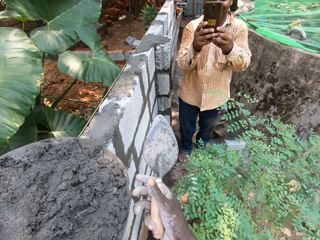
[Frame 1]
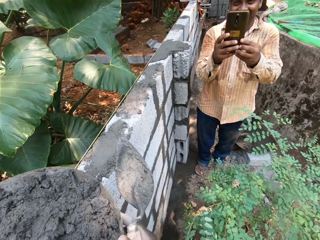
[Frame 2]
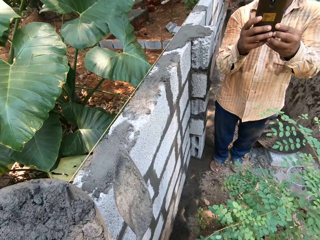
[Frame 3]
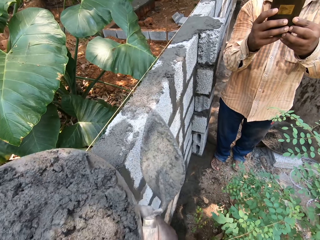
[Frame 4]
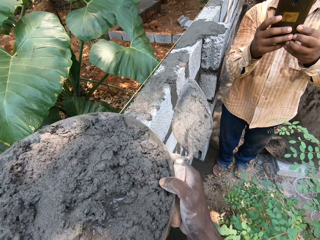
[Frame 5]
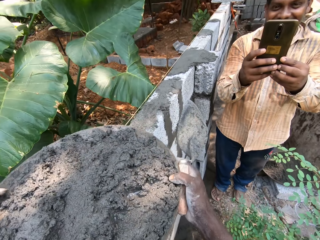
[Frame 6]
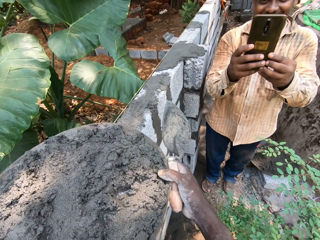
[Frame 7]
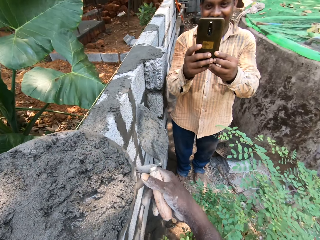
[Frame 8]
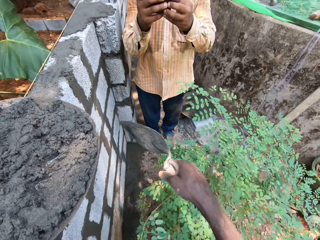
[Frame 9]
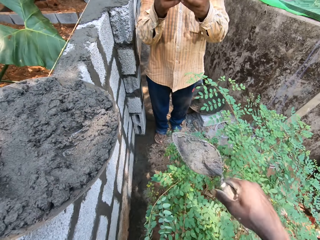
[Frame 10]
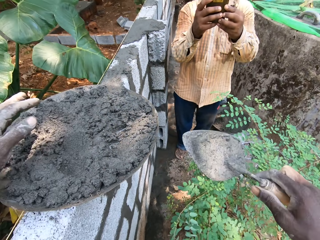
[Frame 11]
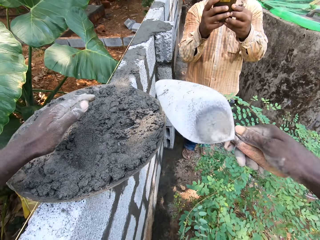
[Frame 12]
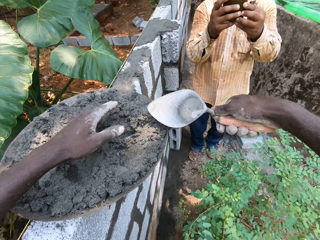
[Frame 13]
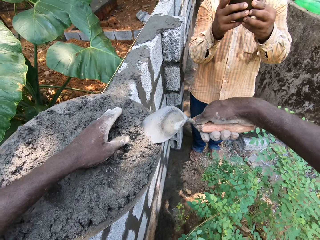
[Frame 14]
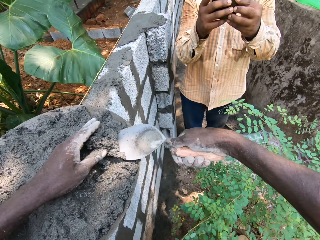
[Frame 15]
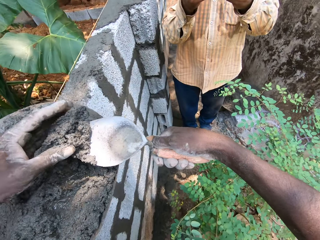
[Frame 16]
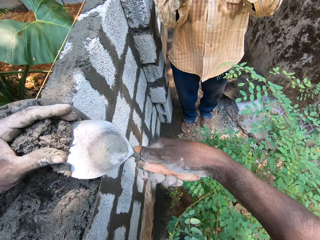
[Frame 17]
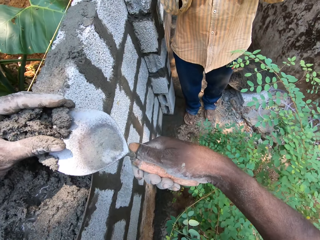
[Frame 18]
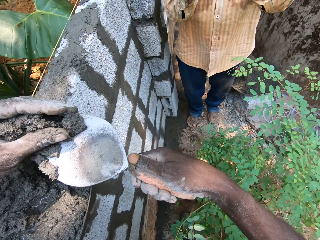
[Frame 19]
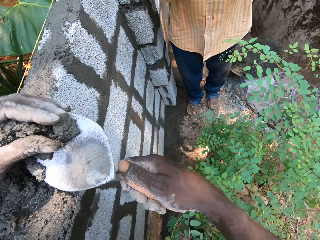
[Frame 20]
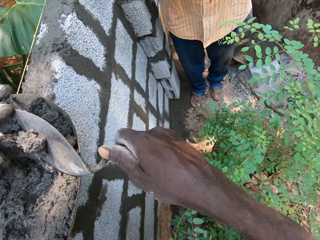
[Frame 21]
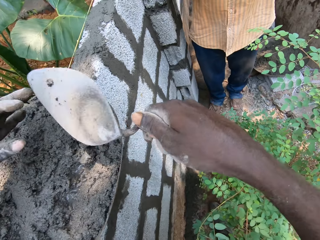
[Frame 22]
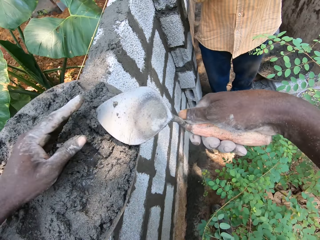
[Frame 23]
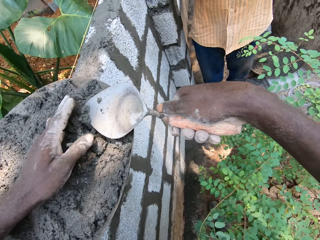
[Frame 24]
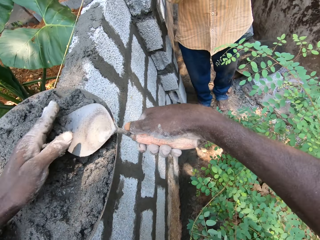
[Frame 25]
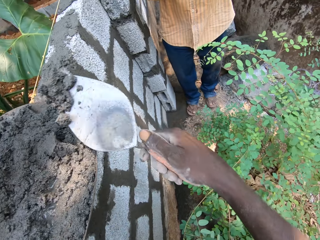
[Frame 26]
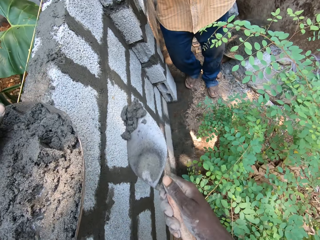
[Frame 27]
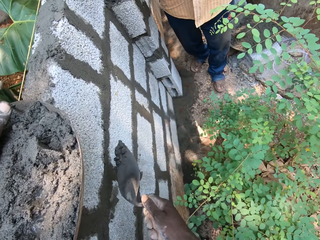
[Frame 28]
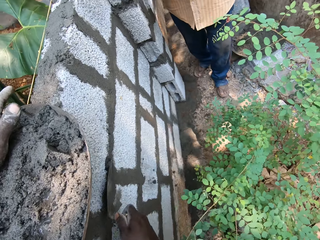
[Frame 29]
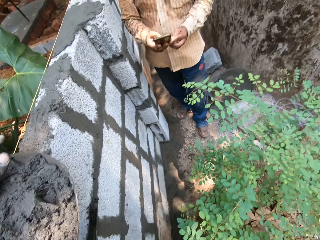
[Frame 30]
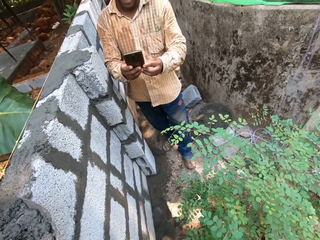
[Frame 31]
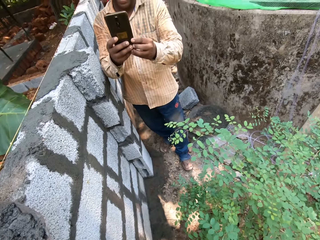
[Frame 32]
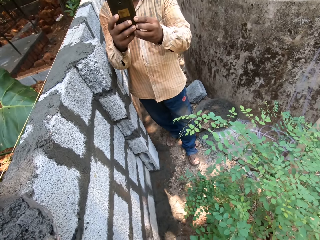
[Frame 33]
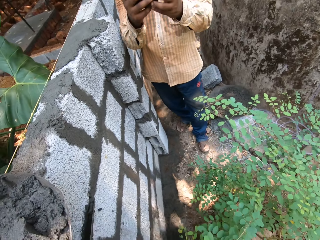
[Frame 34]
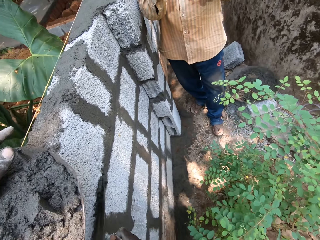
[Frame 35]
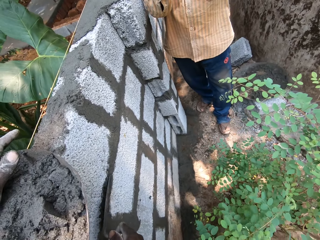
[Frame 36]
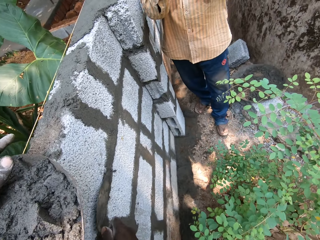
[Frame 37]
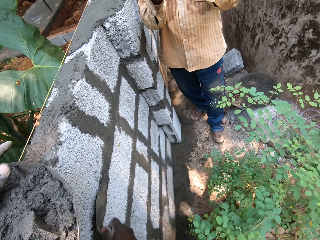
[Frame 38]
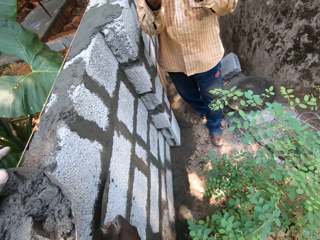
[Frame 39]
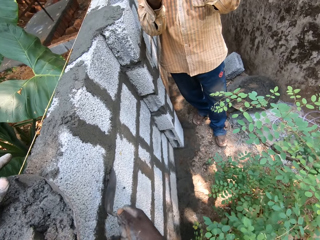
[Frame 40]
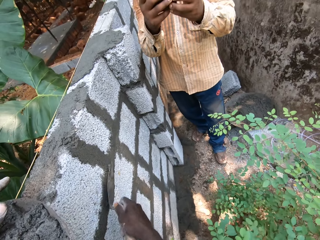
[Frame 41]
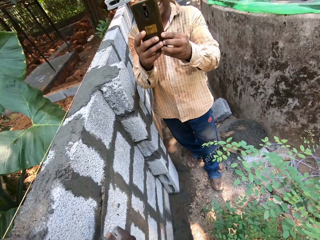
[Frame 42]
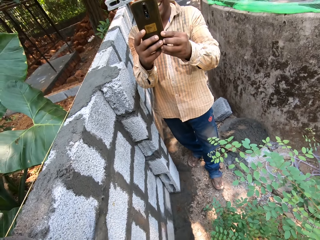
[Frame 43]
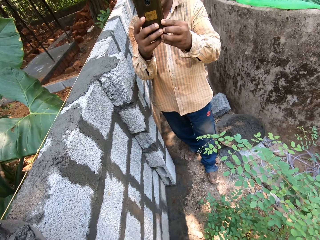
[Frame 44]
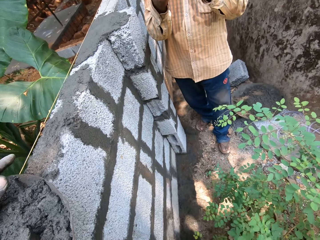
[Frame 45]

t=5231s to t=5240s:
The camera wearer lifts up the head pan. He shifts the head pan further on the brick with both hands. He puts the head pan on the bricks. He packs mortar in the head pan with his left hand and the brick trowel in his right hand. He presses the mortar on the brick trowel in his right hand with his left hand. He pours the mortar on the brick trowel in his right hand into the head pan. He packs mortar in the head pan with his left hand and the brick trowel in his right hand. The man interacts with the camera wearer. The camera wearer plasters mortar on a brick with the brick trowel in his right hand.

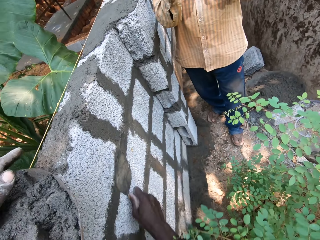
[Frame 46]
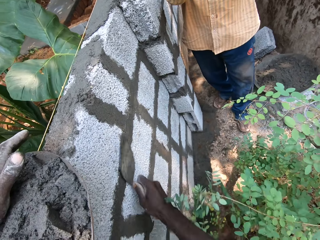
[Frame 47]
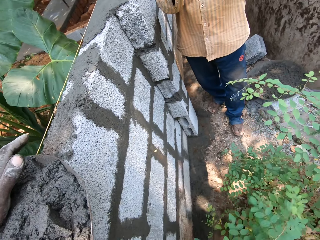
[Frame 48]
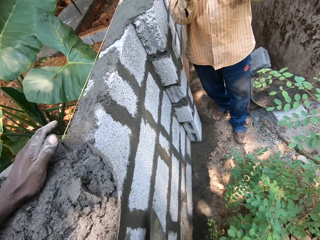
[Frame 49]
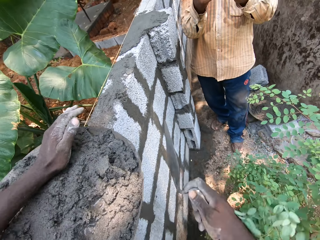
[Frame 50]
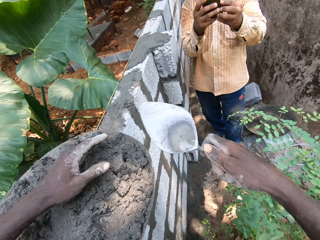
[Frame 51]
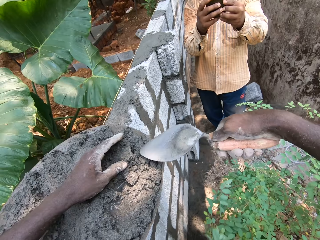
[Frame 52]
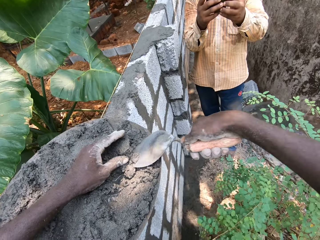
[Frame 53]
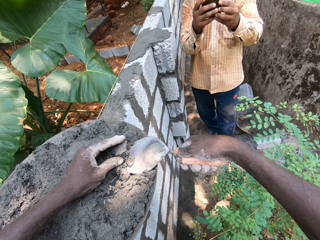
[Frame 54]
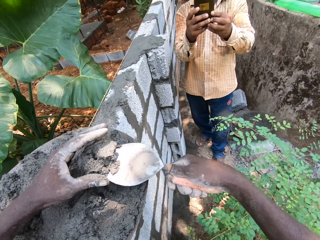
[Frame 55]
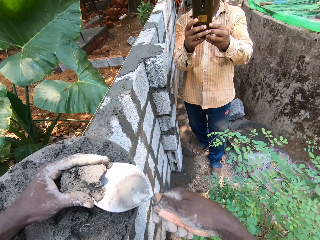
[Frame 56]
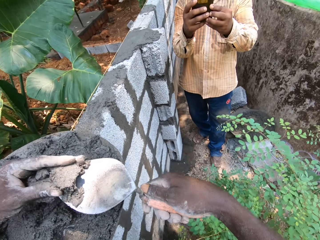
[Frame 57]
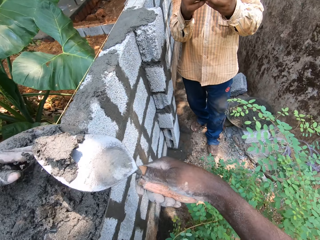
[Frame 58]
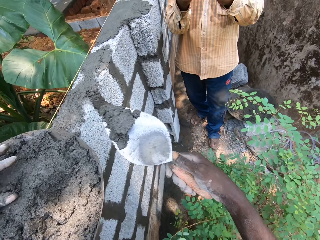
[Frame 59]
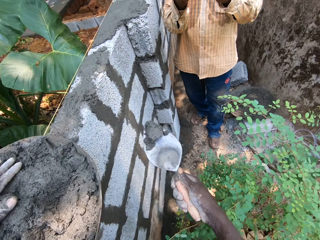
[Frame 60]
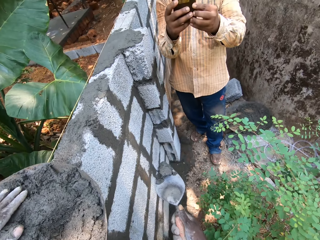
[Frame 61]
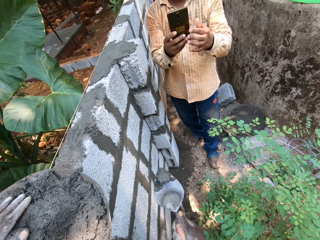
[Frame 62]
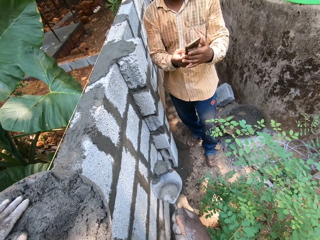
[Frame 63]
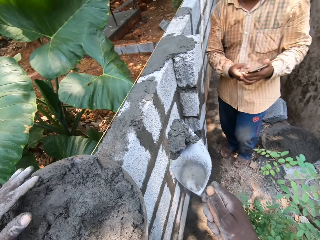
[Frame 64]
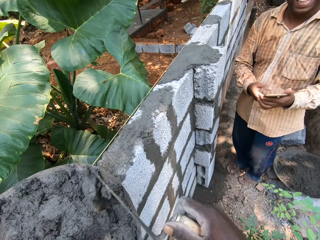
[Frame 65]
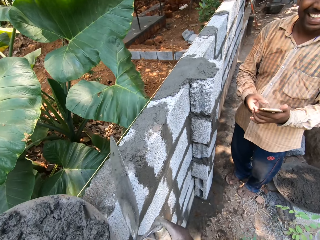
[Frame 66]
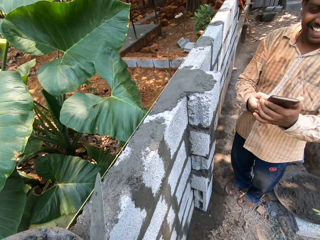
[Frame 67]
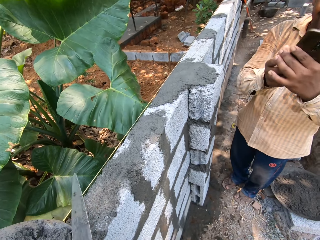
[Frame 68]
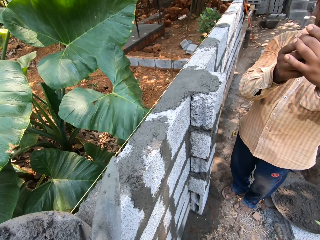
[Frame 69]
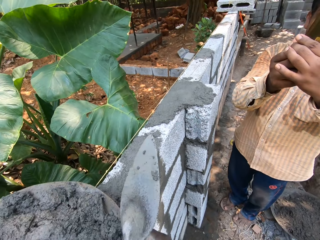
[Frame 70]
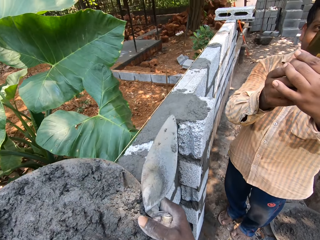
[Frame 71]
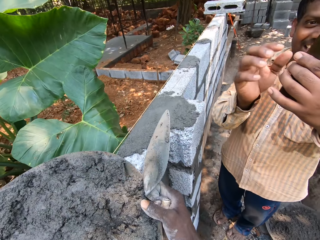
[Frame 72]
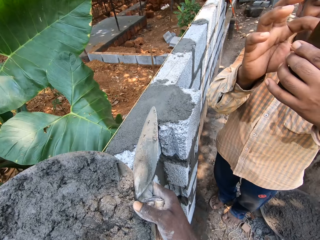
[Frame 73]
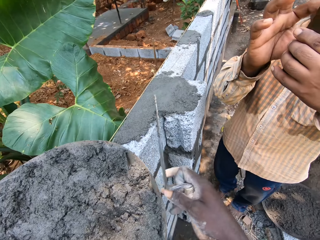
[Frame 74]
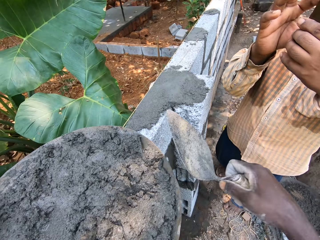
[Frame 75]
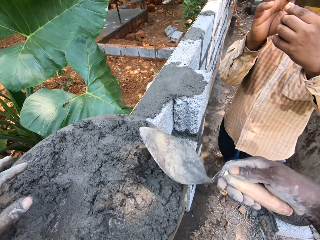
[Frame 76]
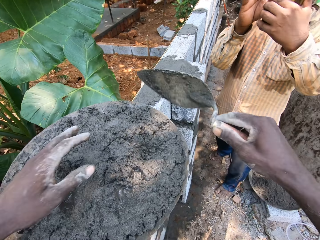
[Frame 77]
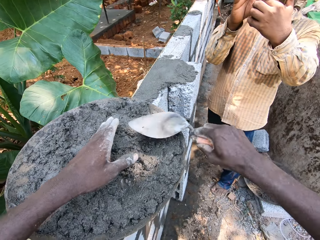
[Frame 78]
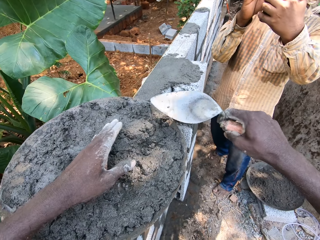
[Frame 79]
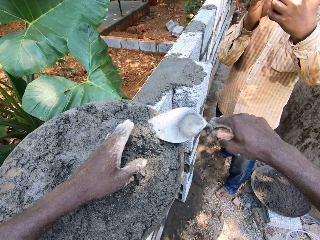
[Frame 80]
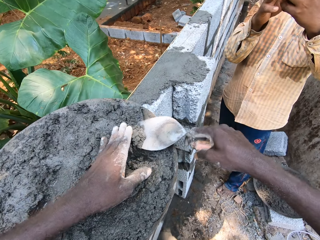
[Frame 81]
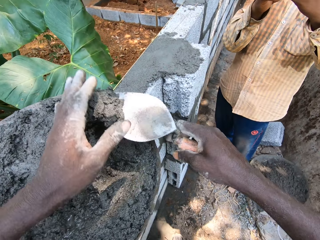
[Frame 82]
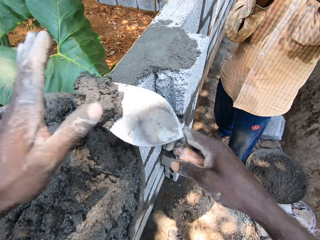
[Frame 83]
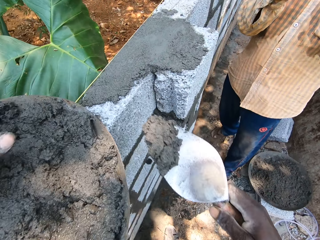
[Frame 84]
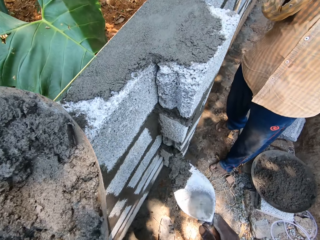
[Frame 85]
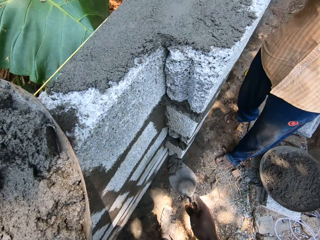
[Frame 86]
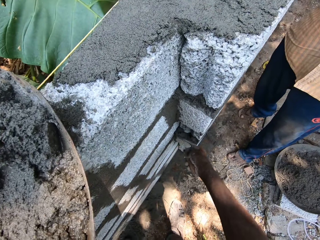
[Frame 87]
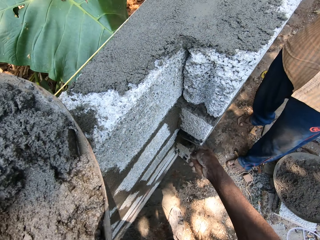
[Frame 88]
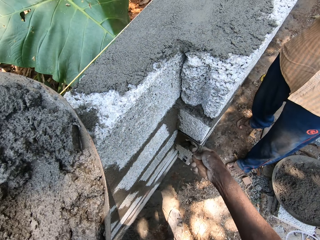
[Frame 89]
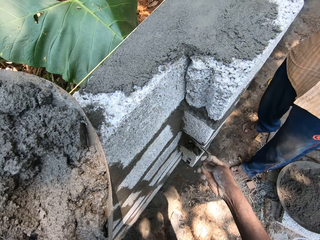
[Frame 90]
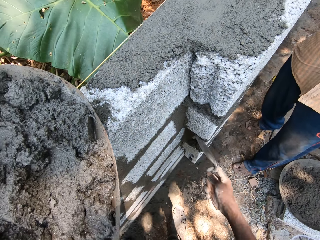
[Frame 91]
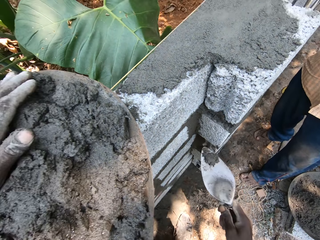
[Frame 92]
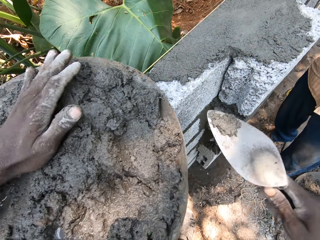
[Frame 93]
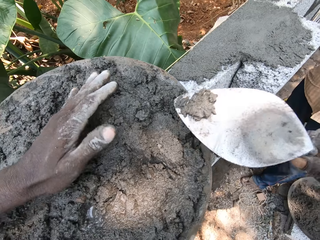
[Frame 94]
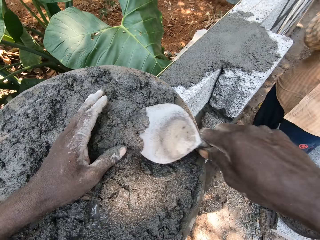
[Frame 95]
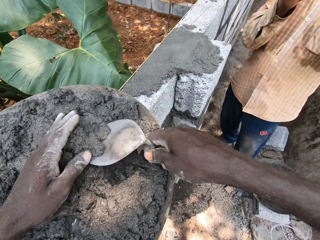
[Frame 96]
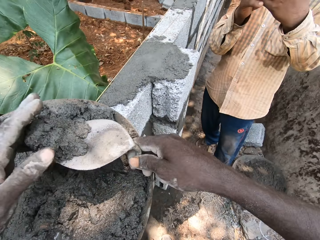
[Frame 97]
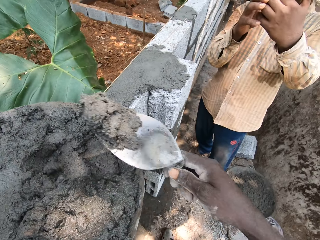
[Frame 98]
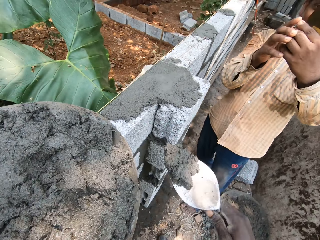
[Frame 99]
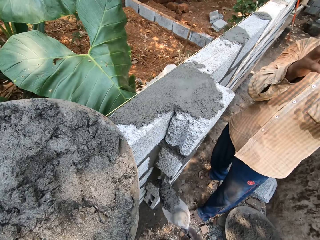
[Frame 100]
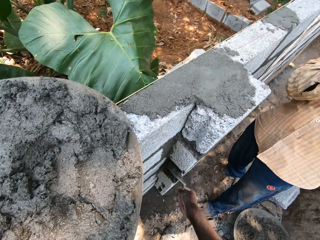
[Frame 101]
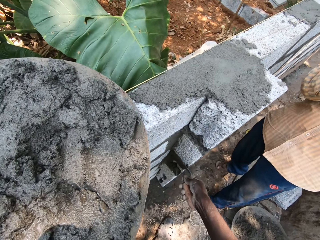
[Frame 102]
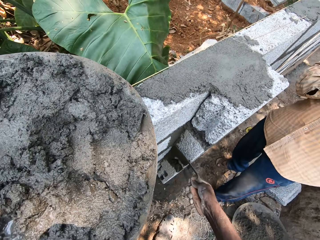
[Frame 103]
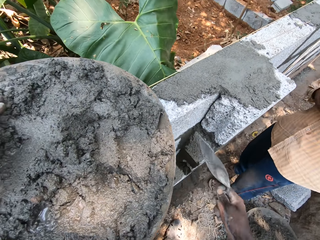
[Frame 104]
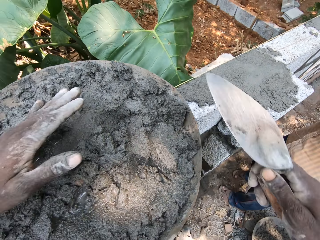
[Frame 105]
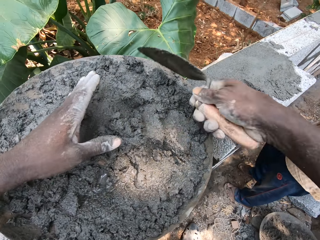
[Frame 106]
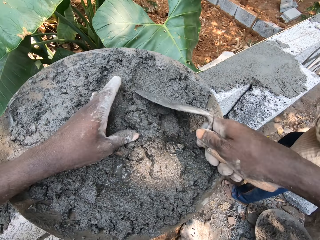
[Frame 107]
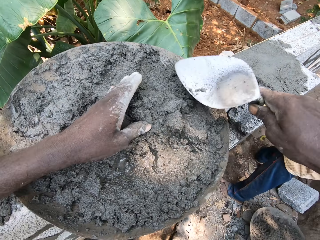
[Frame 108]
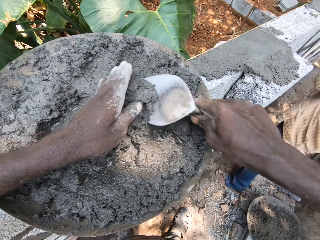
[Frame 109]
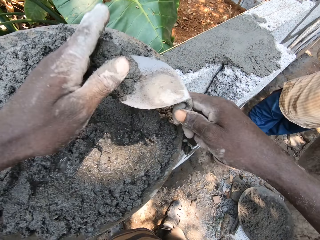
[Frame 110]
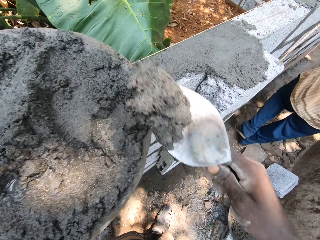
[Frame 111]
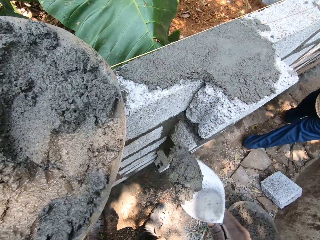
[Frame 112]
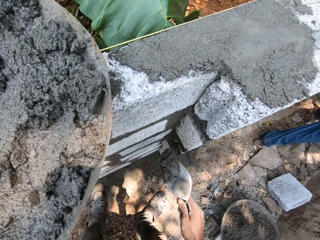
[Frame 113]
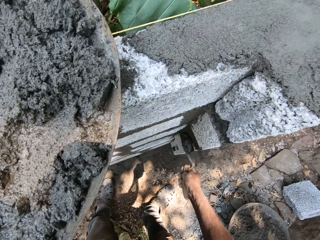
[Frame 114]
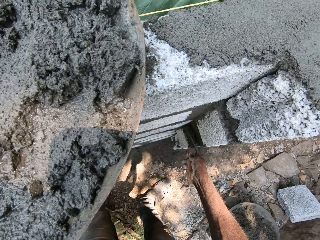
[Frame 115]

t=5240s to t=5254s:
The camera wearer packs mortar in the head pan with his left hand and the brick trowel in his right hand. He removes excess mortar on the brick trowel in his right hand with his left hand. He presses the mortar. He pours the mortar on the brick trowel in his right hand into the head pan. He shifts the head pan further on the brick with both hands. He lifts up the pan. A man operates the phone in his left hand with his right hand. The camera wearer puts the pan on the bricks. He slides the trowel on the mortar. He packs mortar in the head pan with his left hand and the brick trowel in his right hand. He plasters mortar on a brick between the bricks' gap with the brick trowel in his right hand. He packs mortar in the head pan with his left hand and the brick trowel in his right hand. He plasters mortar on the brick between the bricks' gap with the brick trowel in his right hand. He packs mortar in the head pan with his left hand and the brick trowel in his right hand.
